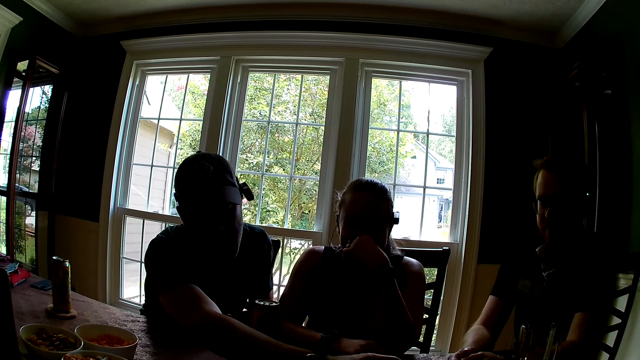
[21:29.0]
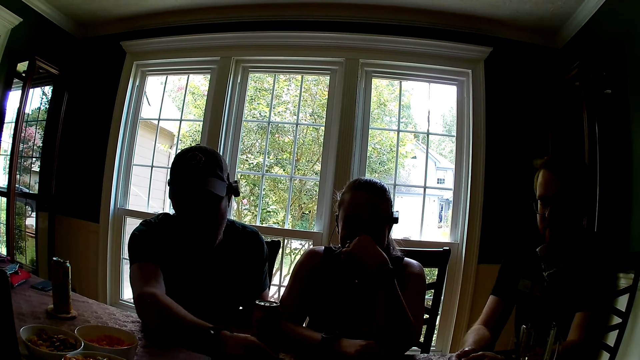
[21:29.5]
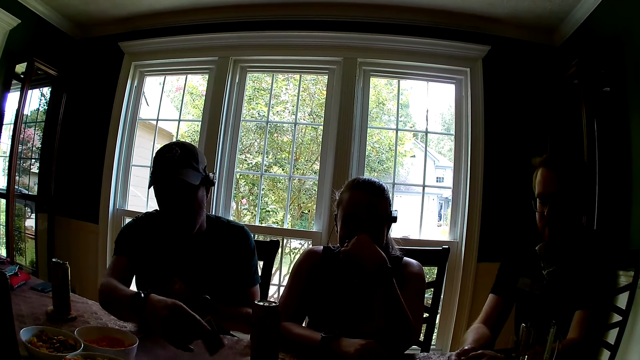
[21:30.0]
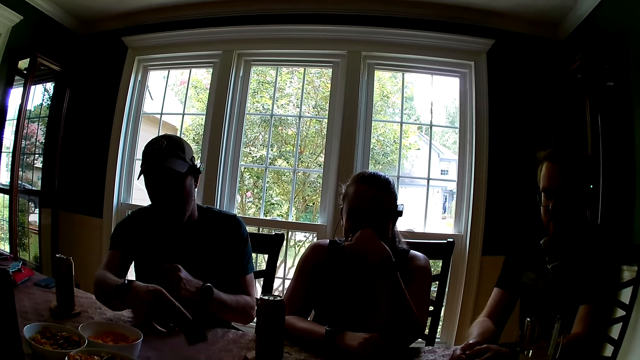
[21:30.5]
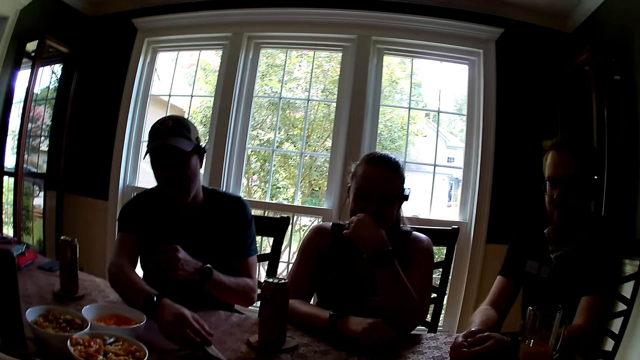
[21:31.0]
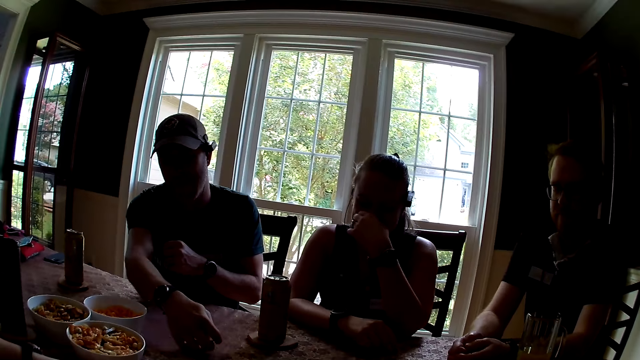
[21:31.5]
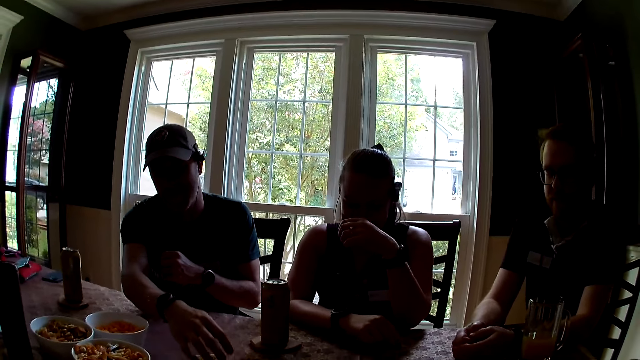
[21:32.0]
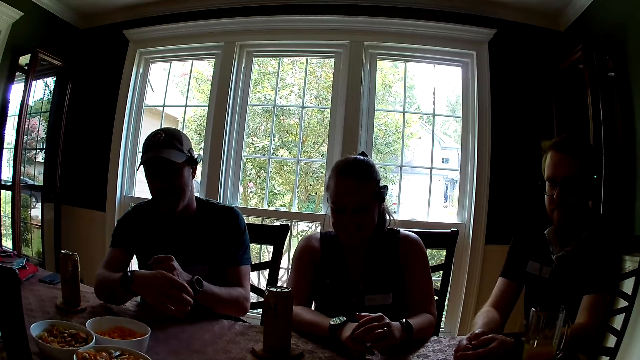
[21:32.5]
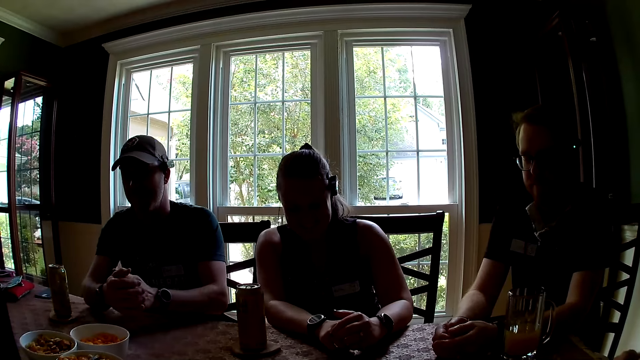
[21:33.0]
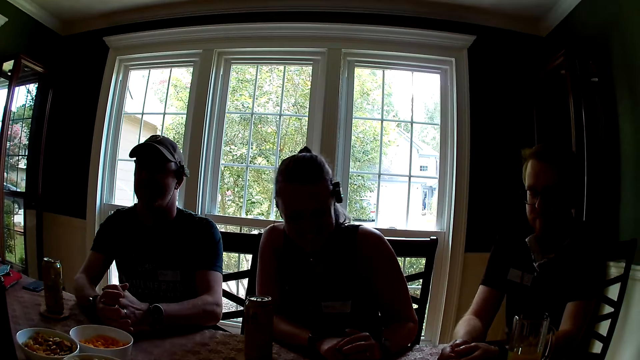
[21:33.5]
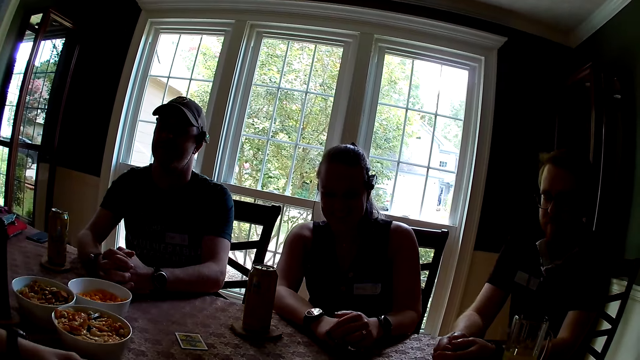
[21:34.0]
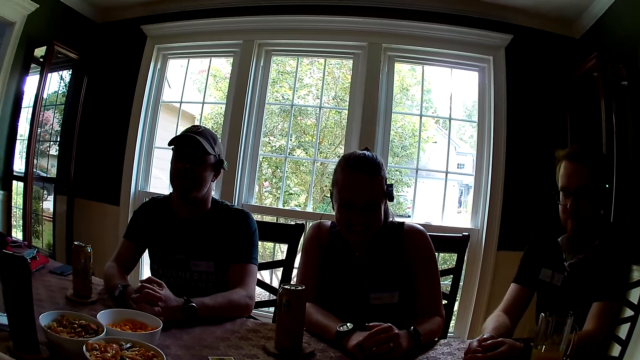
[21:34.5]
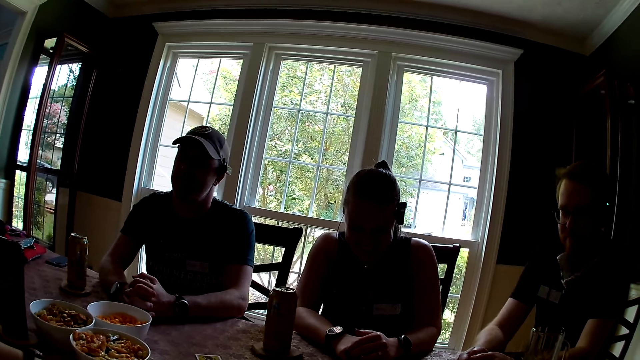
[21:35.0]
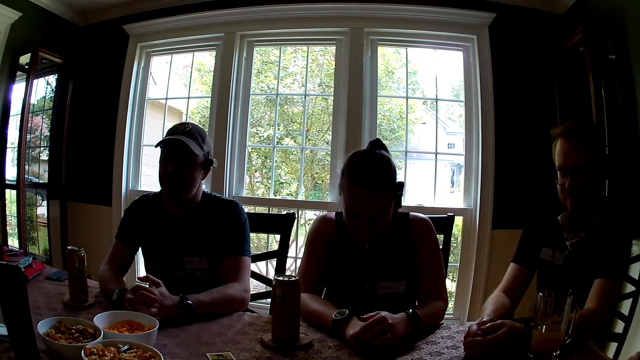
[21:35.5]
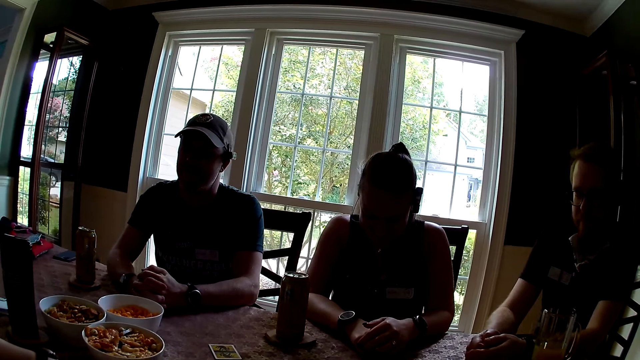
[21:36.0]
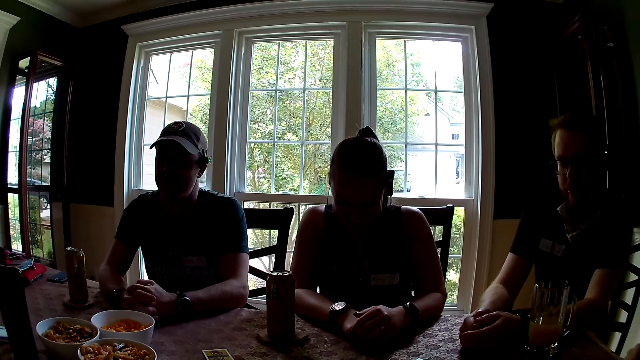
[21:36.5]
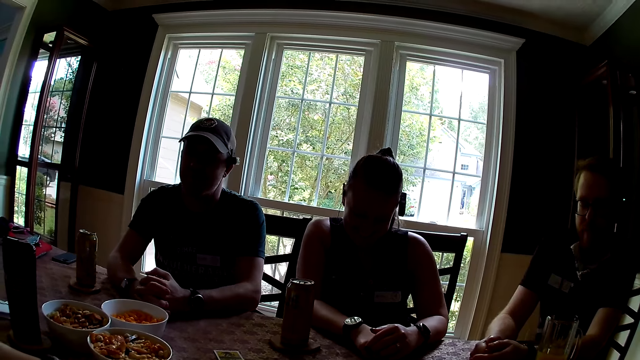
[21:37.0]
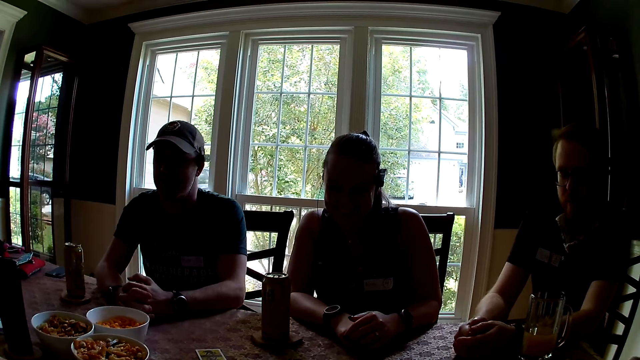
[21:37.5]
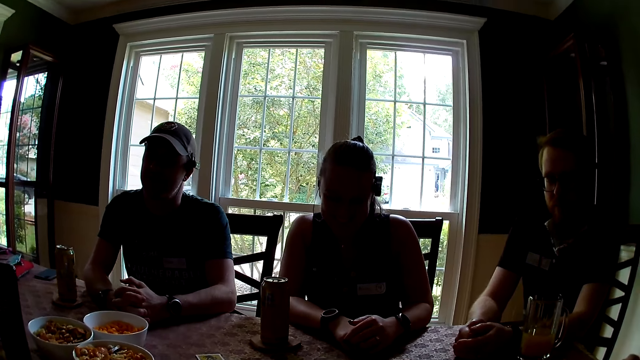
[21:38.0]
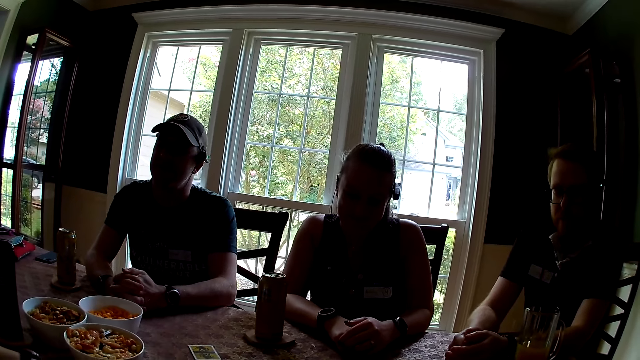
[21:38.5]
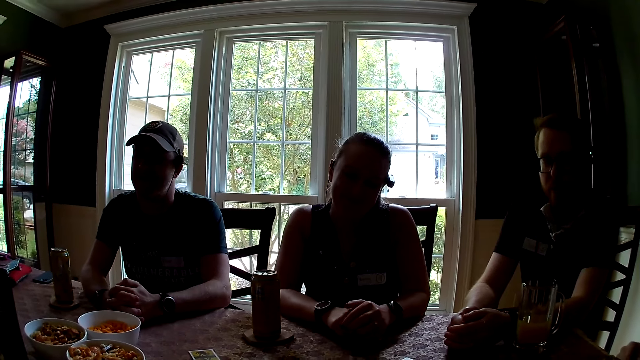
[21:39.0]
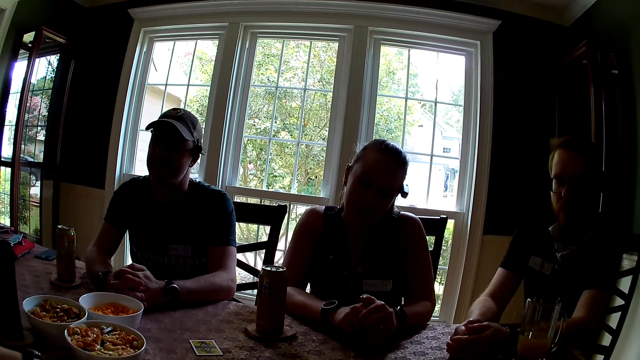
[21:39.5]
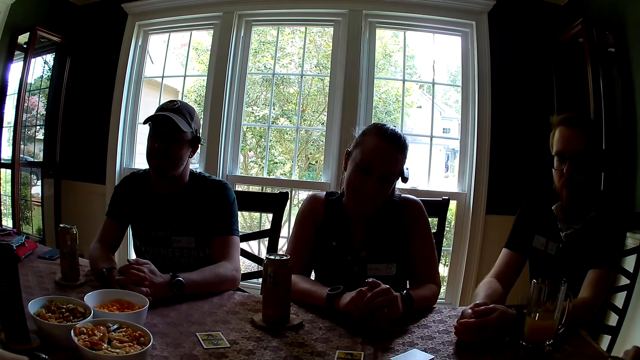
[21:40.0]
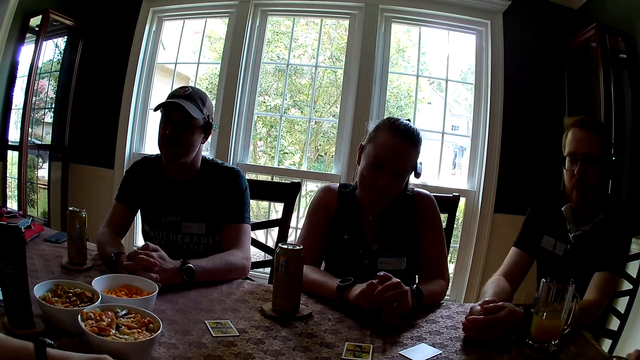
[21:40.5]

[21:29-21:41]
The man moves the card on the table with his right hand. He puts the poker card on the table. The camera wearer converses with the group of people at the table.

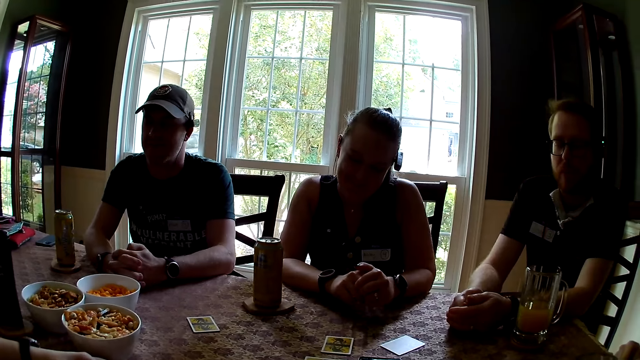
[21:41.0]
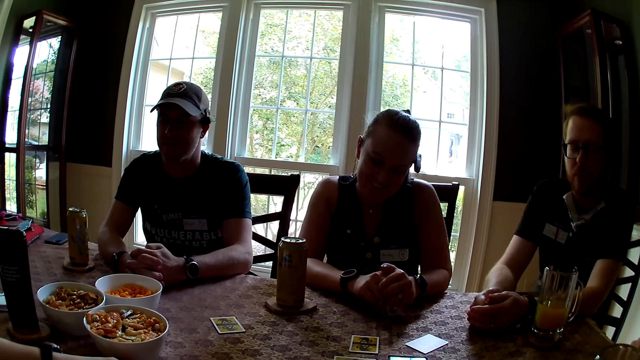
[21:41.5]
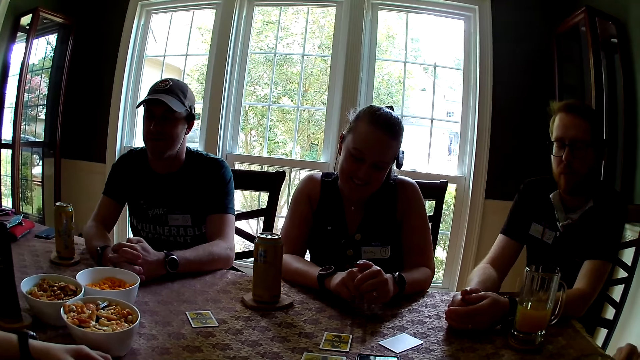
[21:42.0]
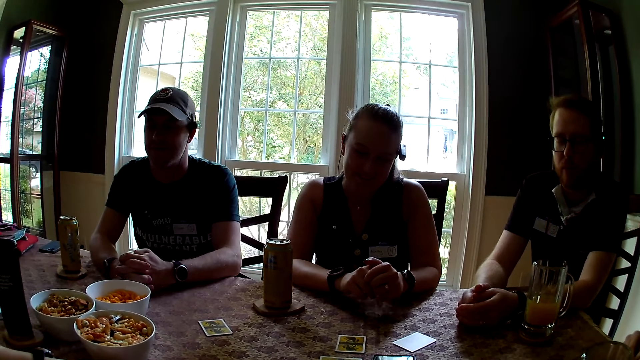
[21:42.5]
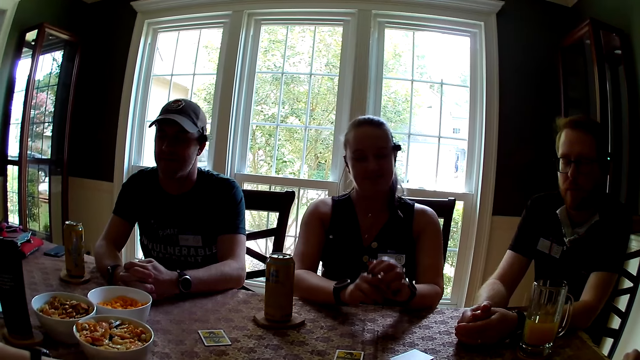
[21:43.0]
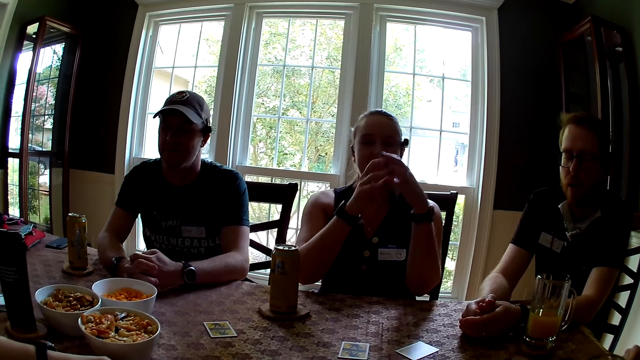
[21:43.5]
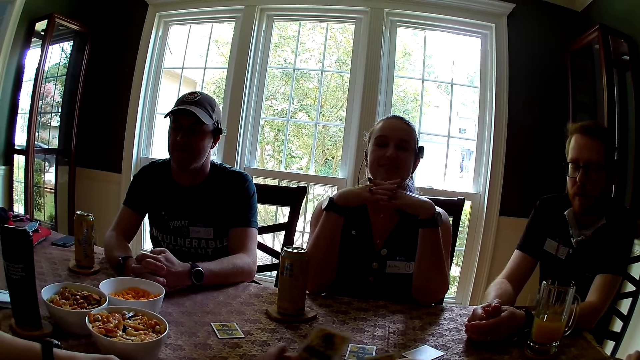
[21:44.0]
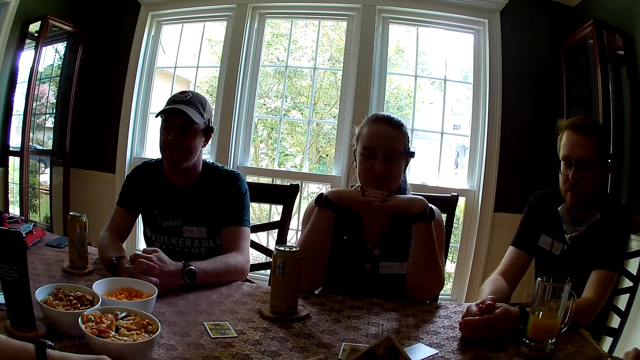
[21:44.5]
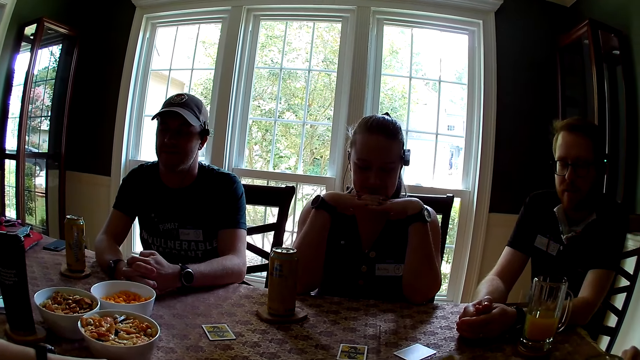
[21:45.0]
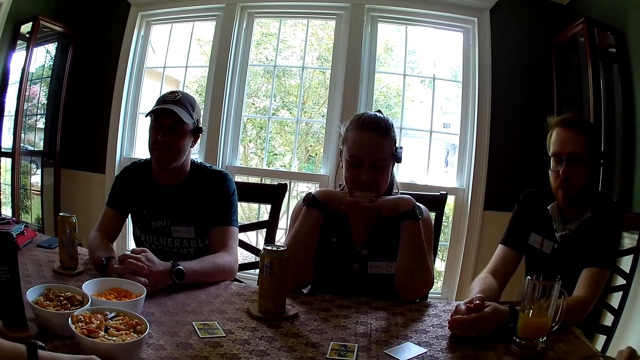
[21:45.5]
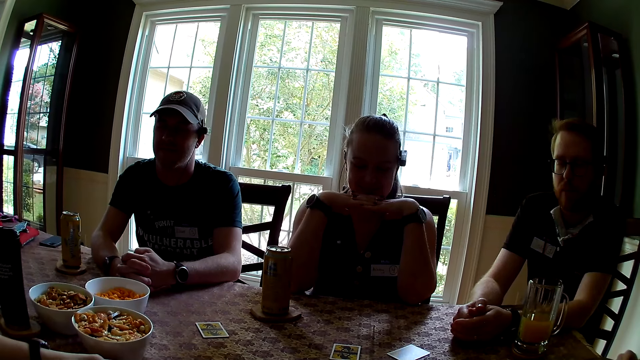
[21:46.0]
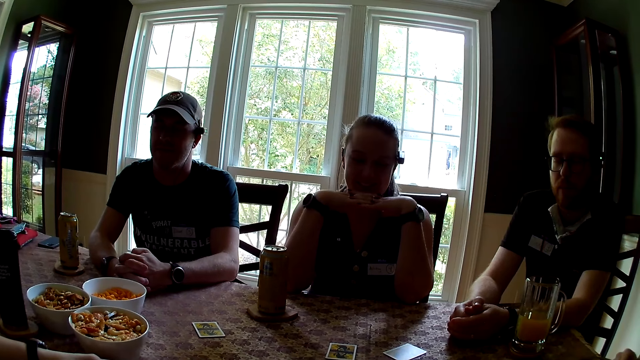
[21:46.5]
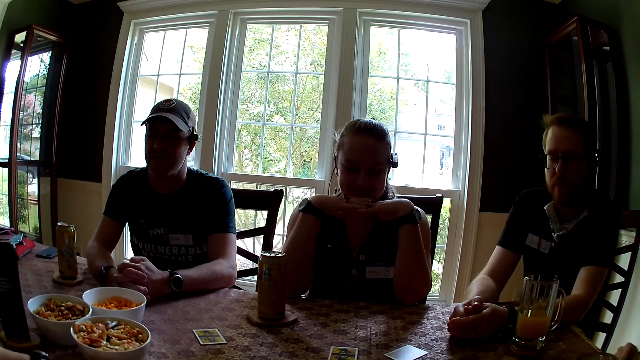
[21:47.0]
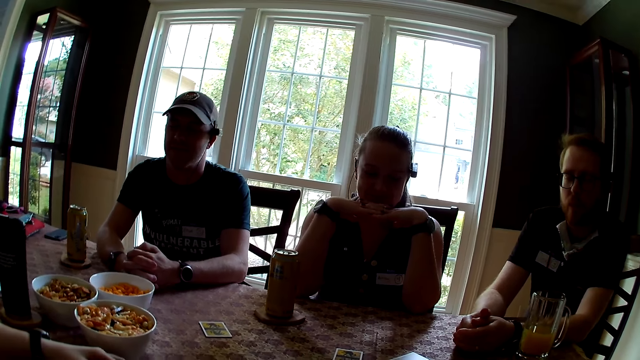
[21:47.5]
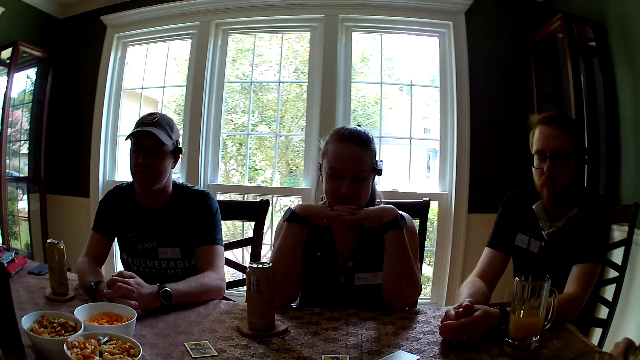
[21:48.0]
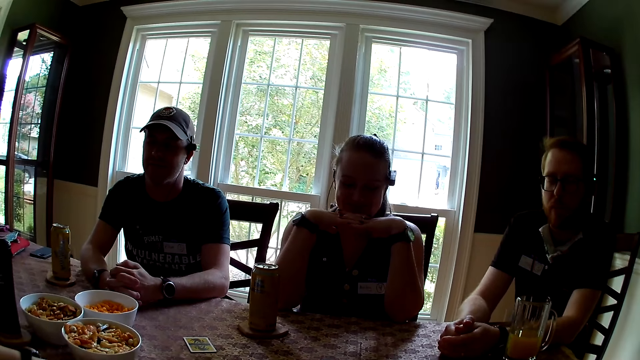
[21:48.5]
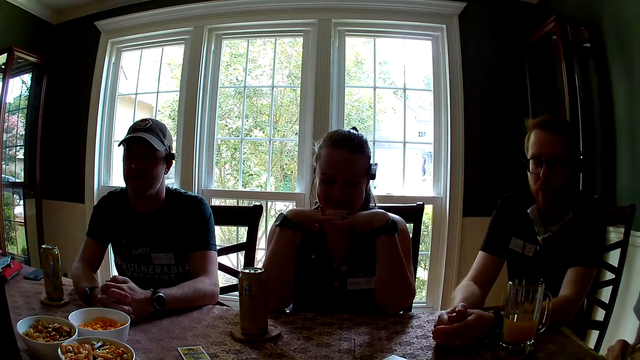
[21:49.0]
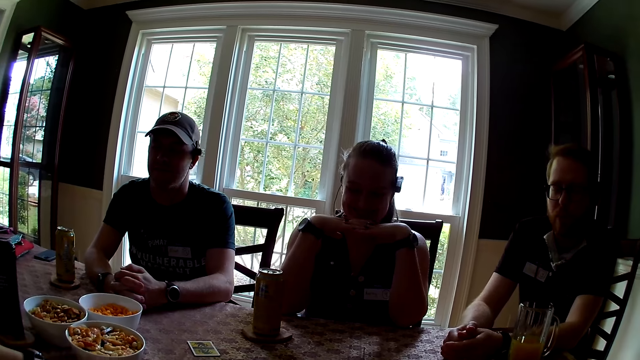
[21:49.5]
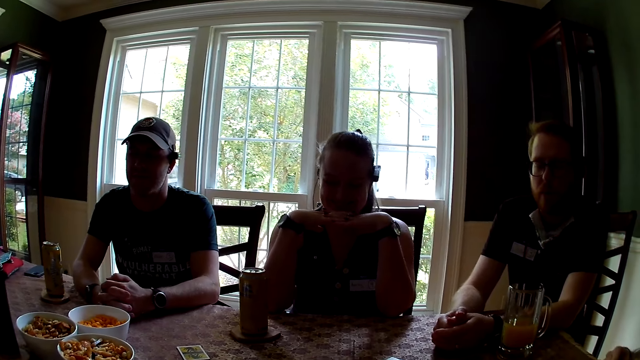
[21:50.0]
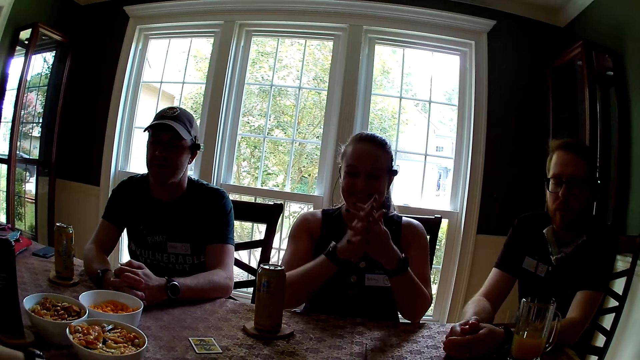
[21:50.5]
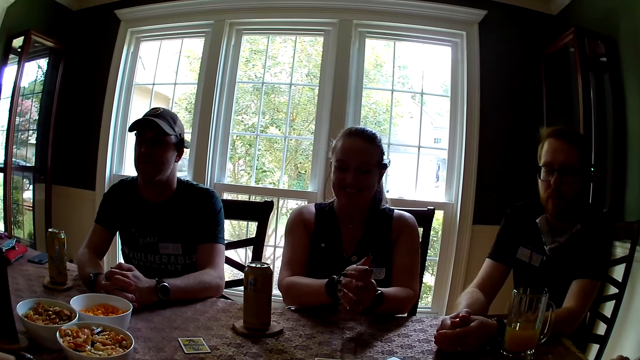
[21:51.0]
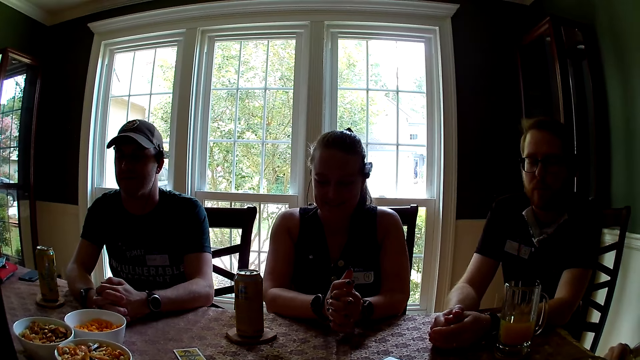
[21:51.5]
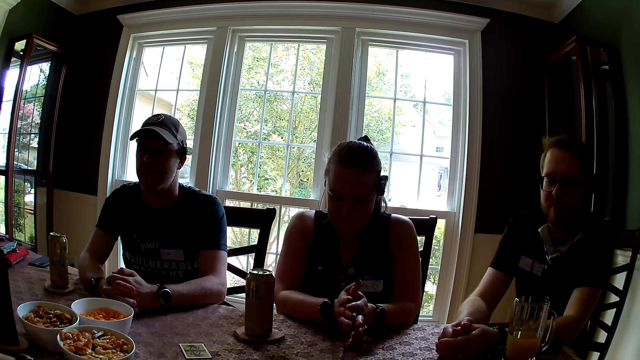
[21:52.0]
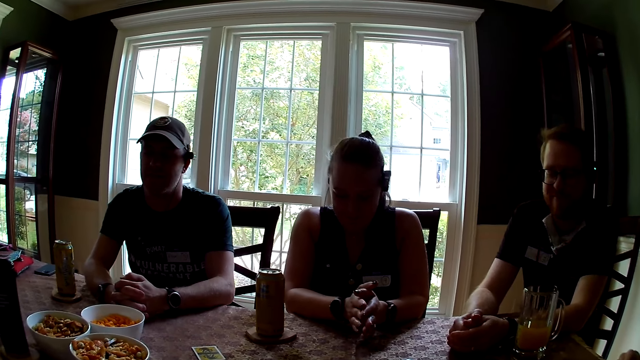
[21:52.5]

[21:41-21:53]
The camera wearer shuffles cards with her hands.
